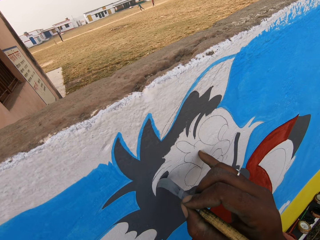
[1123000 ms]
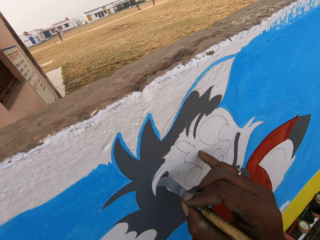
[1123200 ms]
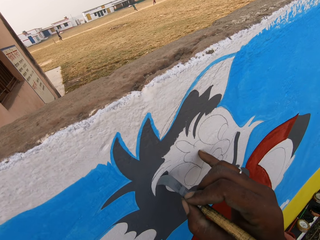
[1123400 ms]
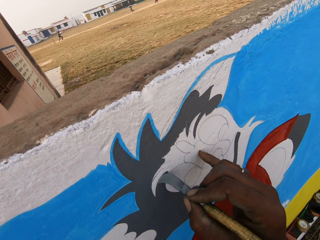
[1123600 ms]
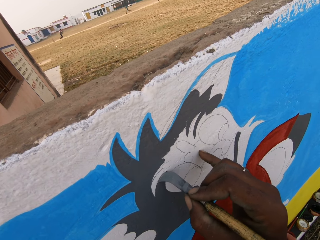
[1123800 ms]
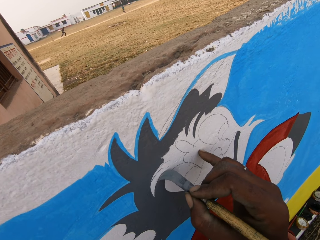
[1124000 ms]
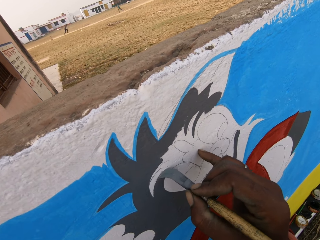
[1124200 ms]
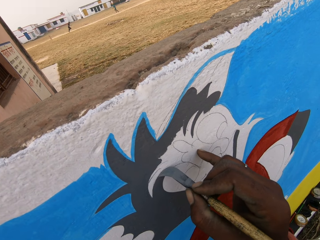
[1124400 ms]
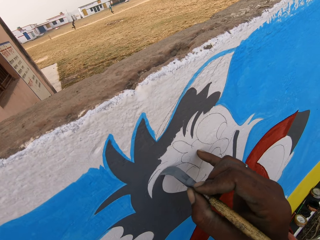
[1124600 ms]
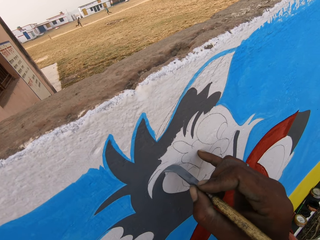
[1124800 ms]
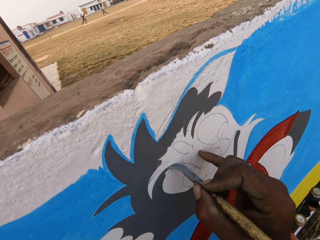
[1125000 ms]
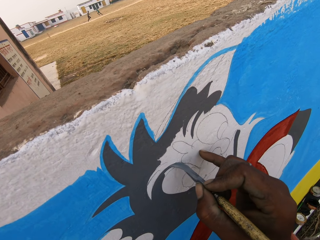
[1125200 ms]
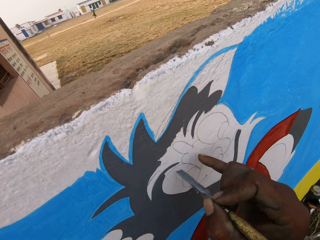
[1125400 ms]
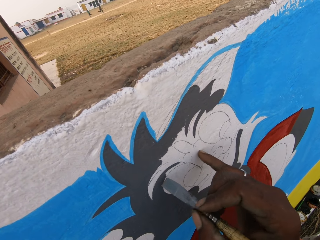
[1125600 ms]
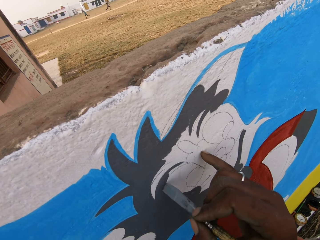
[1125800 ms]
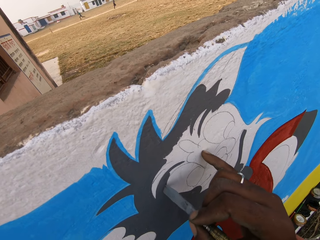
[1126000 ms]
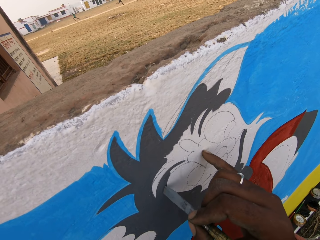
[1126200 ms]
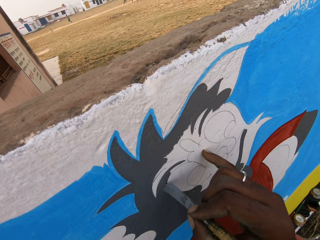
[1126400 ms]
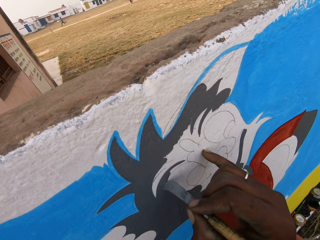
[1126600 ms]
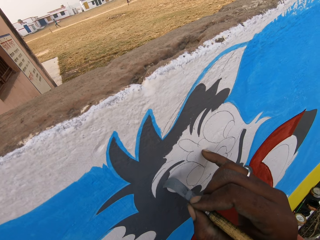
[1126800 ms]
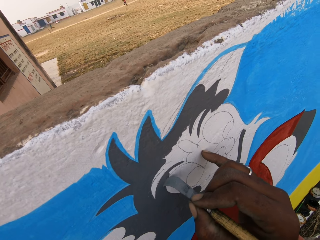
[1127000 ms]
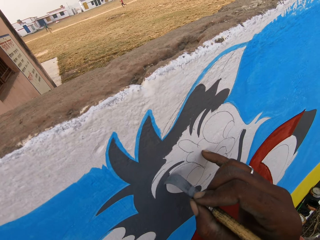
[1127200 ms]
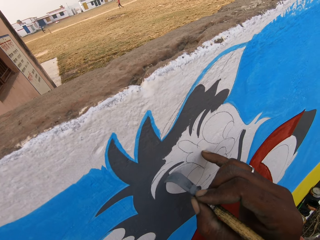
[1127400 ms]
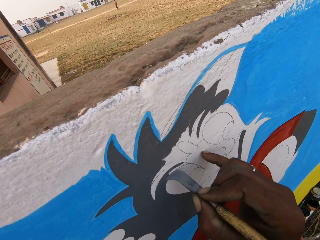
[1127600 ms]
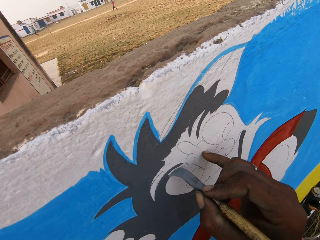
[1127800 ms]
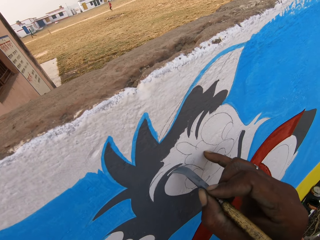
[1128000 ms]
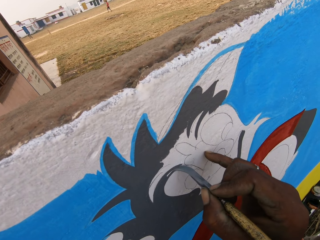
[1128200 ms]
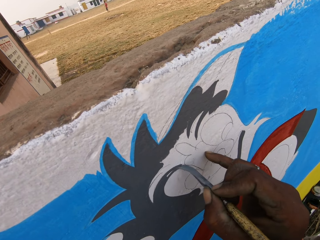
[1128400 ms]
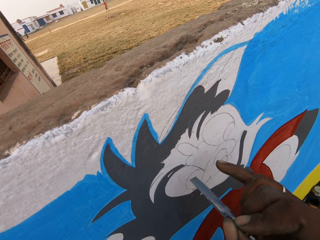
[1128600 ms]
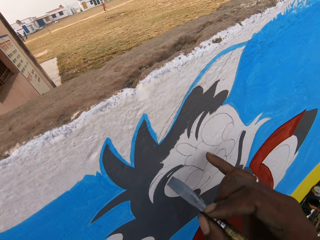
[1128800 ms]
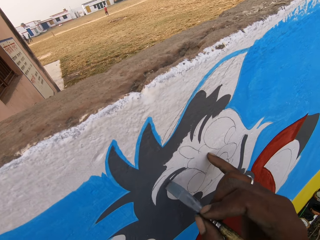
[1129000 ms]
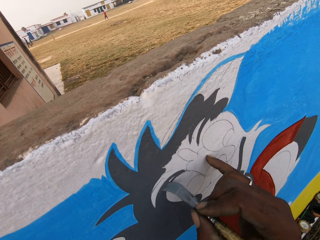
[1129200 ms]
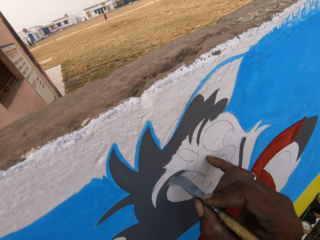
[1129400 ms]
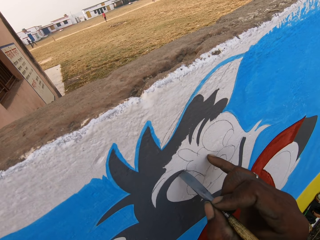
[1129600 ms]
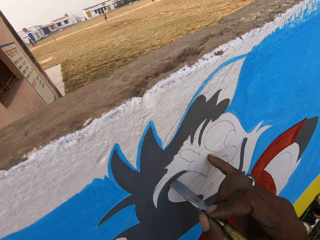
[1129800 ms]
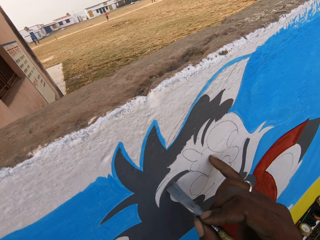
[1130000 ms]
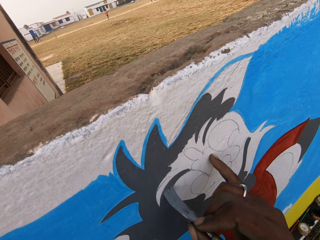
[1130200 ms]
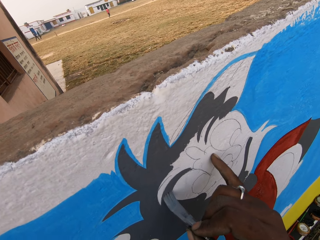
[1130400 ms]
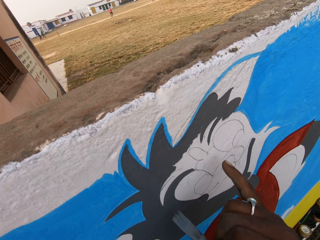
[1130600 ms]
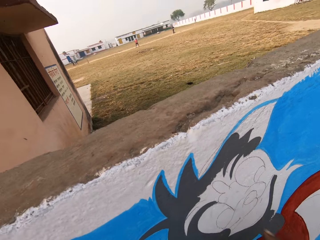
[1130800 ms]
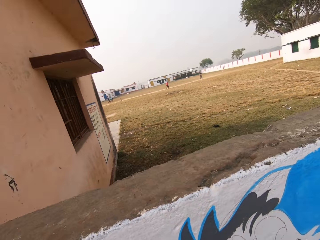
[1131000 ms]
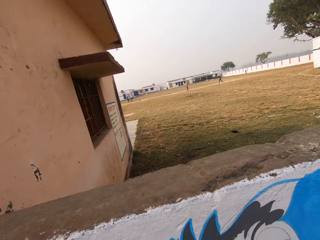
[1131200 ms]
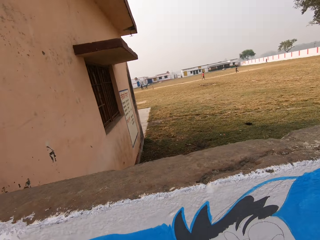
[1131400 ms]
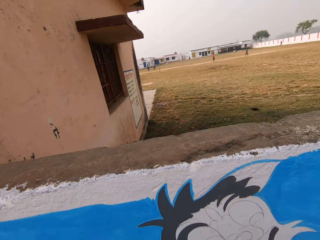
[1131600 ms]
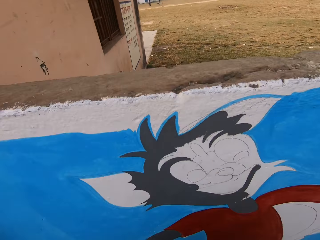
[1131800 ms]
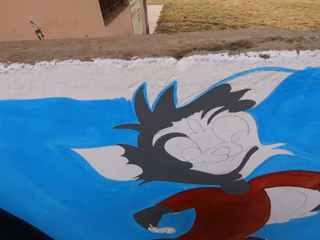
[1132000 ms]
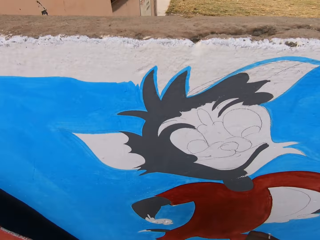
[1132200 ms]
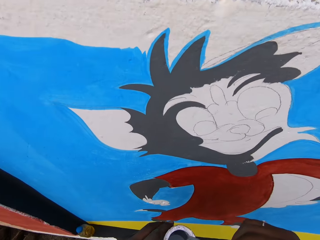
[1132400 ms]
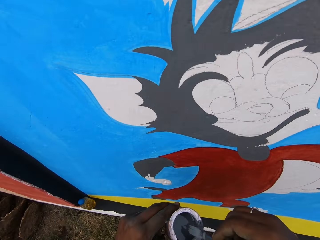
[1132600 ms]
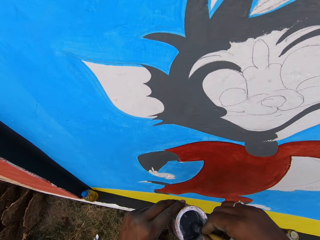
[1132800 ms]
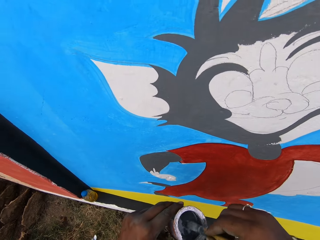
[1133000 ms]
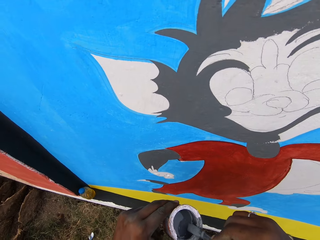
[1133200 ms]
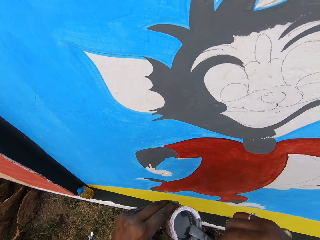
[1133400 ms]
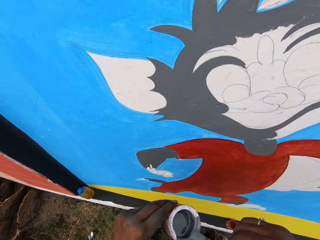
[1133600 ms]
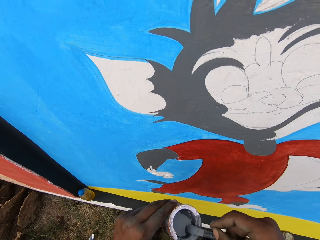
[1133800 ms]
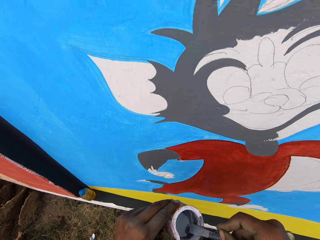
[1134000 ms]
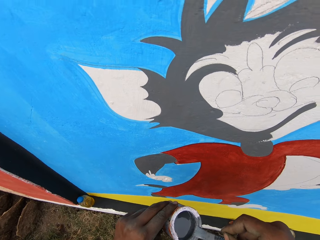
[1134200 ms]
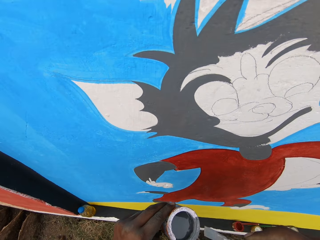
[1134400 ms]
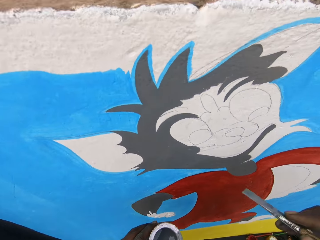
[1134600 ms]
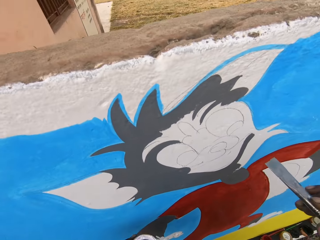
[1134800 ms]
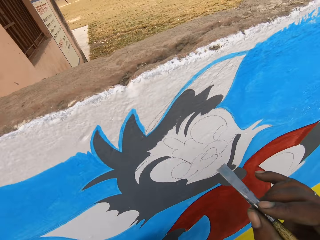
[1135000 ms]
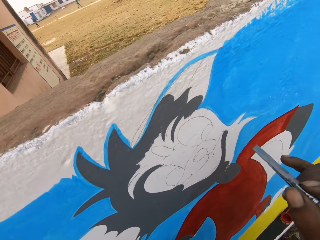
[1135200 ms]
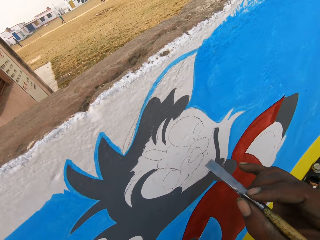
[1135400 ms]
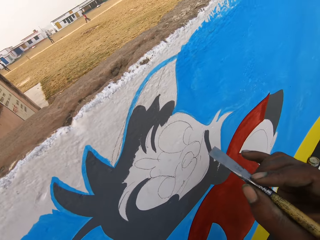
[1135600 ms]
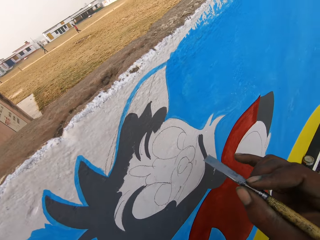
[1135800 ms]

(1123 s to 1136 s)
The camera wearer looks over the fence. He dips the brush into the can of paint in his left hand.

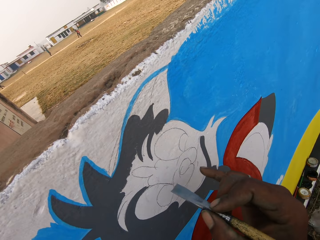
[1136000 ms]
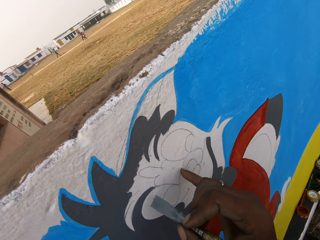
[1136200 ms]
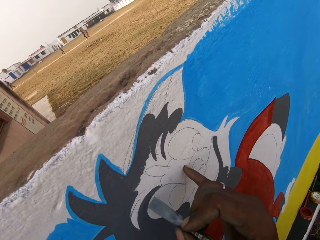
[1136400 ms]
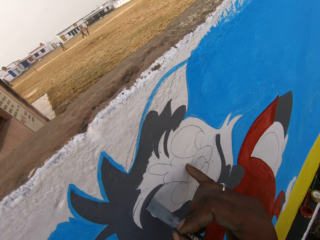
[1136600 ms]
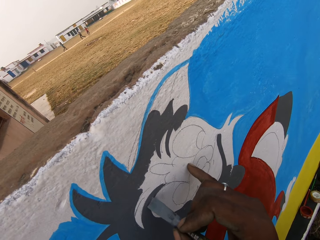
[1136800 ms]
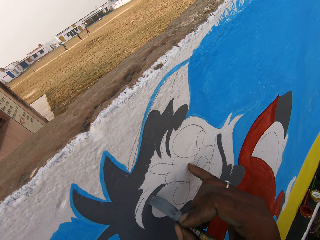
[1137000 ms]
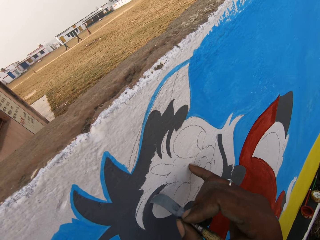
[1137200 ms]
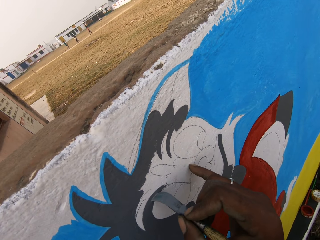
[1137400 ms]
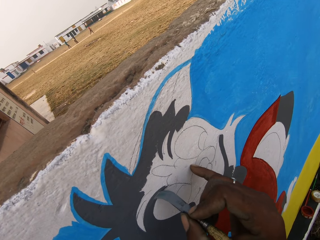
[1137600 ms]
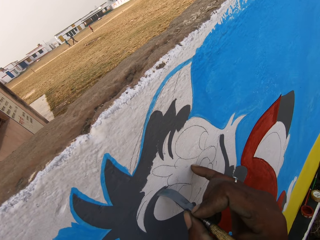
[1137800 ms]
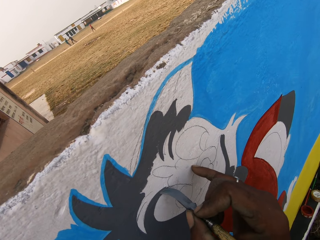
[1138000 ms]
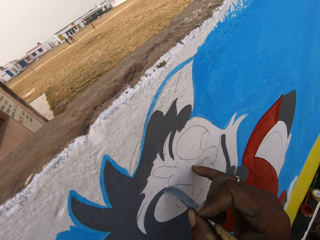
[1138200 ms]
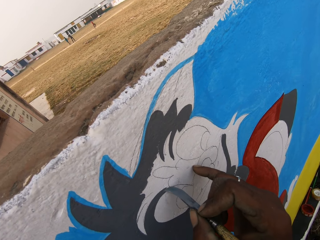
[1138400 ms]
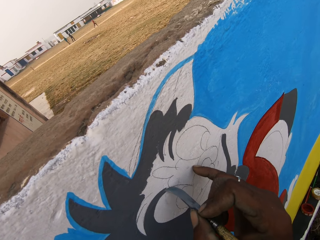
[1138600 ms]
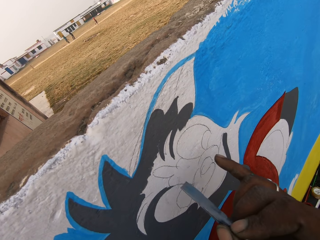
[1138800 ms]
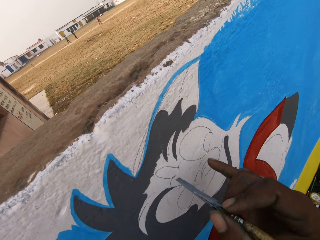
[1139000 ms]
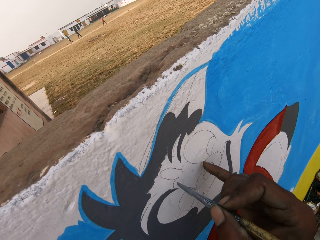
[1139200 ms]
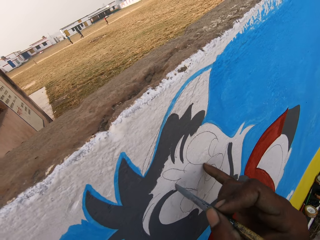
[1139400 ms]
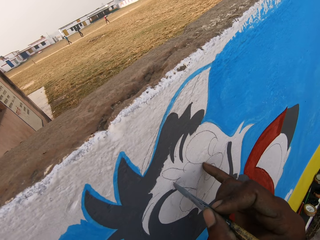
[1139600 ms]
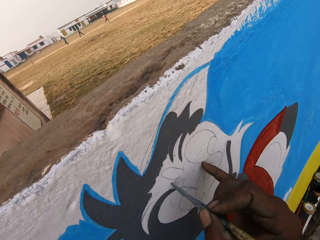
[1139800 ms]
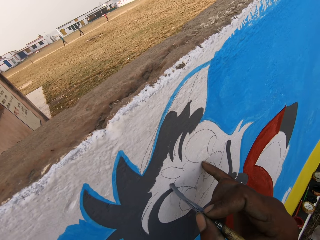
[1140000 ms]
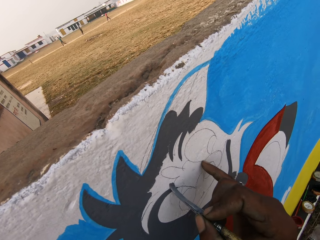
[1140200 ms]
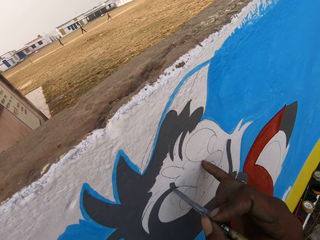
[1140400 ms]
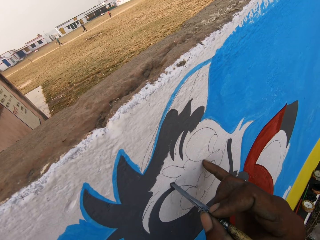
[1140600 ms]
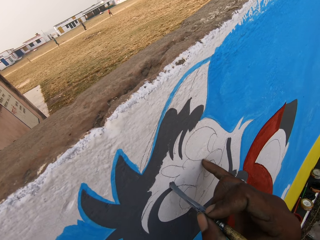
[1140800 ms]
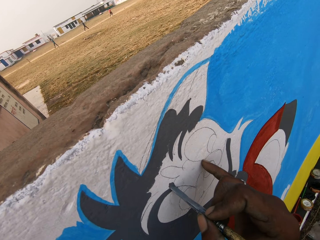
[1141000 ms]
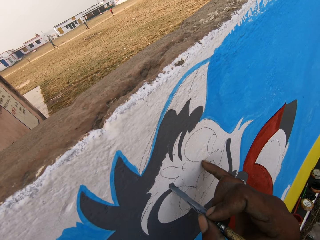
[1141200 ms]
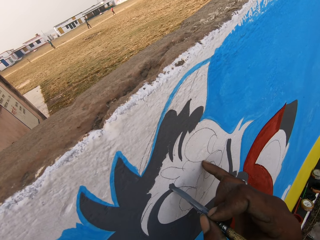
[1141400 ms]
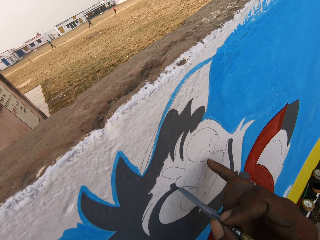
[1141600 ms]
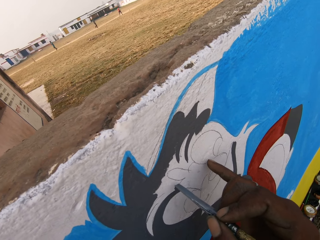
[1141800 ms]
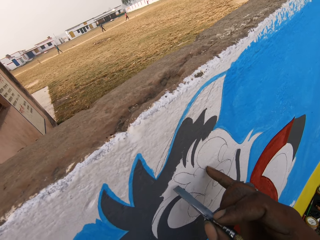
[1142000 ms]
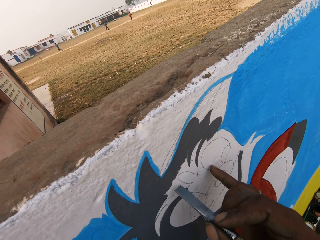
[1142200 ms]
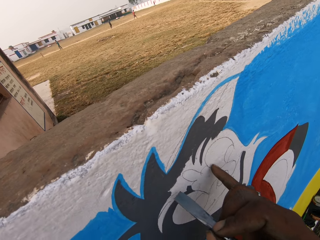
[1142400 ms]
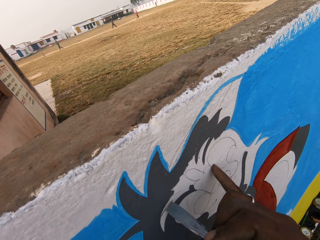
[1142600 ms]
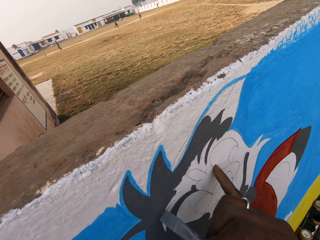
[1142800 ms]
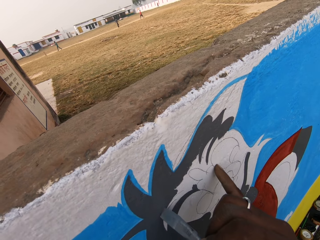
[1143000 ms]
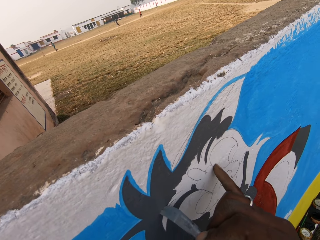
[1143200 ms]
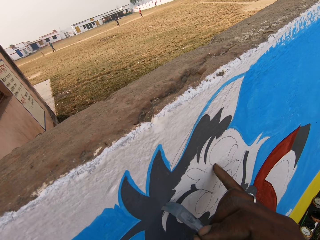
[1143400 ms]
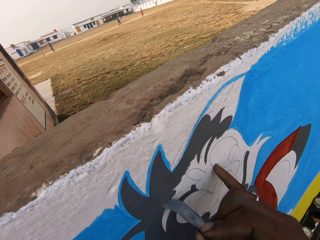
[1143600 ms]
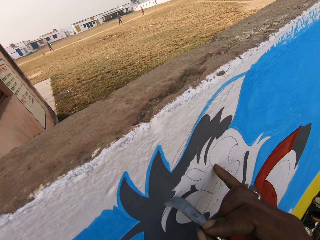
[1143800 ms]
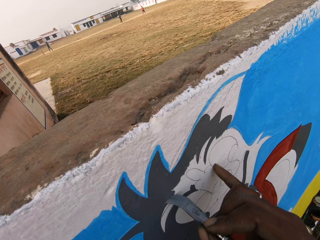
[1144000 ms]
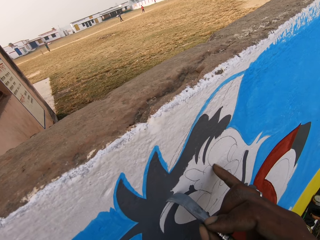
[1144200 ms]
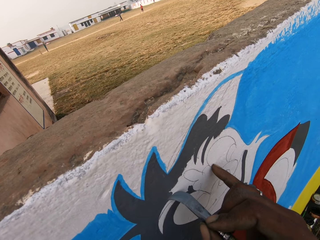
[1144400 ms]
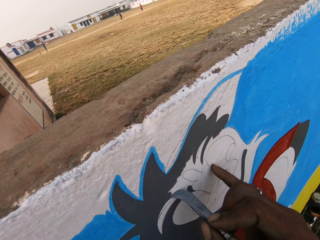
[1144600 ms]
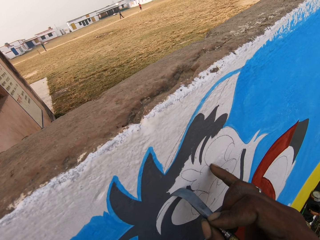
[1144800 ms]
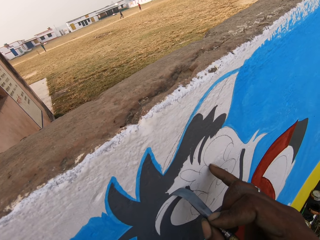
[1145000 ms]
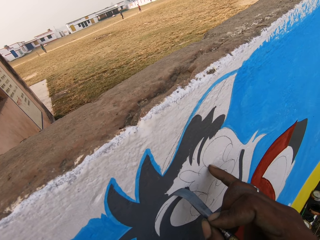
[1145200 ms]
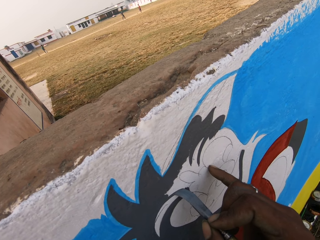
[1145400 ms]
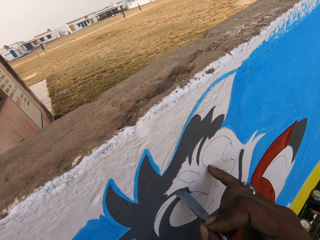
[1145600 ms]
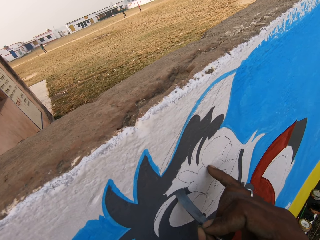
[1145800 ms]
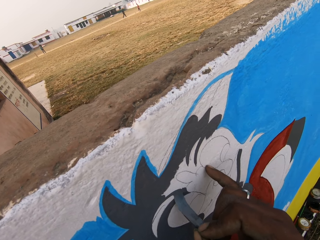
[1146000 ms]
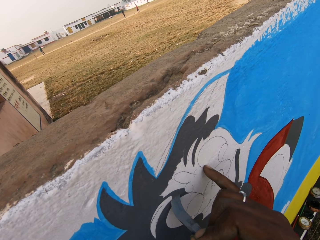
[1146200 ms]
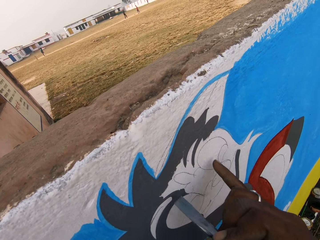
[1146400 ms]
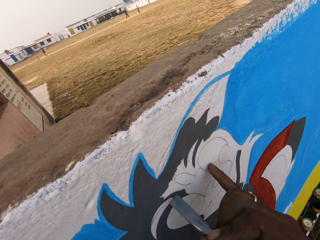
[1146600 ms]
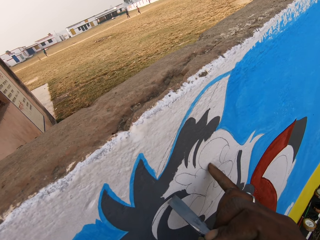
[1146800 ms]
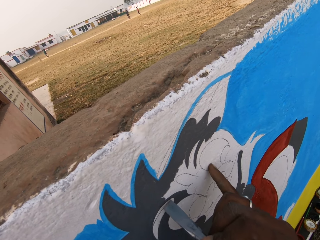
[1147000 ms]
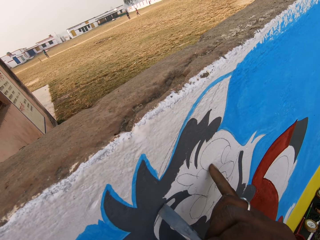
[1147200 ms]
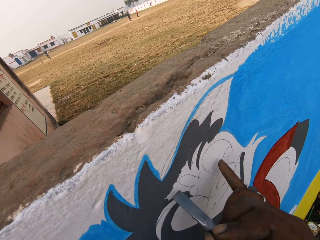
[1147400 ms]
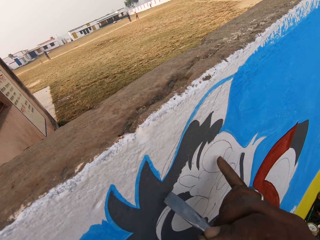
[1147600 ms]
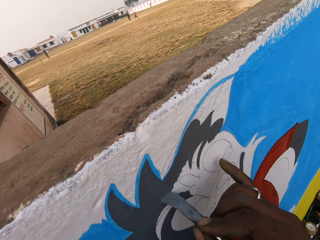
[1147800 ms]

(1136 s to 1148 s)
The camera wearer paints the wall with the paint brush in his right hand.
